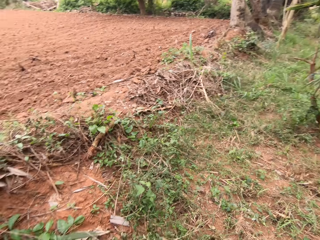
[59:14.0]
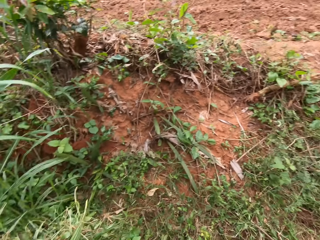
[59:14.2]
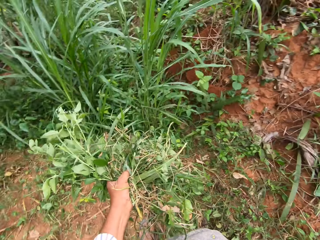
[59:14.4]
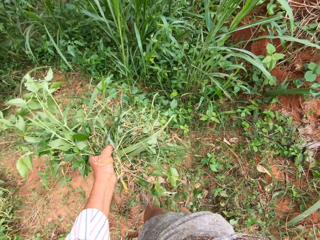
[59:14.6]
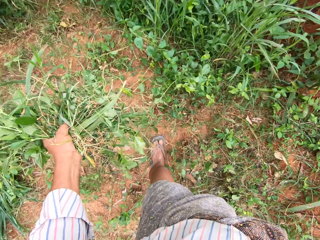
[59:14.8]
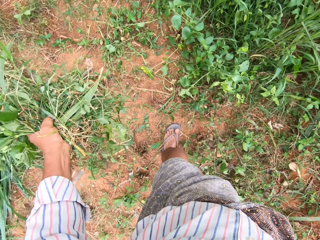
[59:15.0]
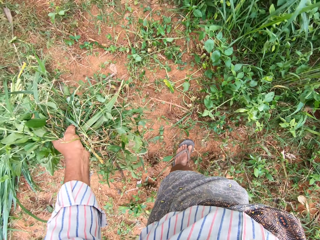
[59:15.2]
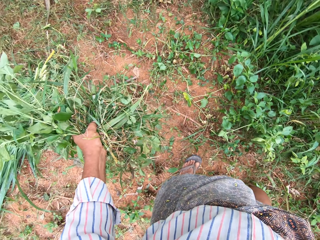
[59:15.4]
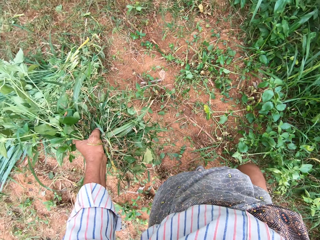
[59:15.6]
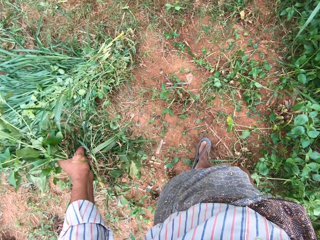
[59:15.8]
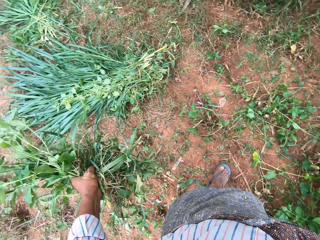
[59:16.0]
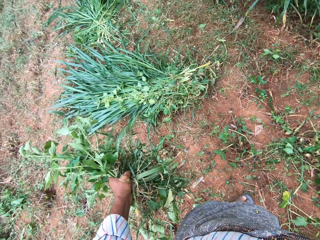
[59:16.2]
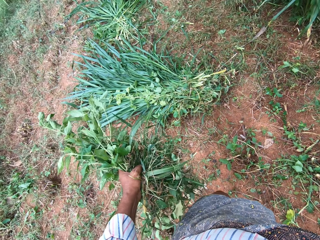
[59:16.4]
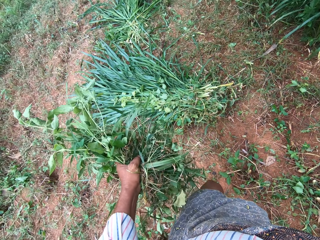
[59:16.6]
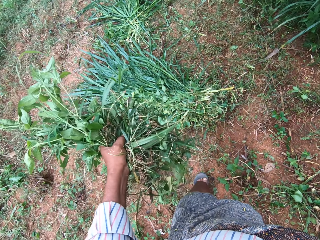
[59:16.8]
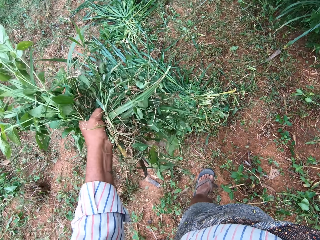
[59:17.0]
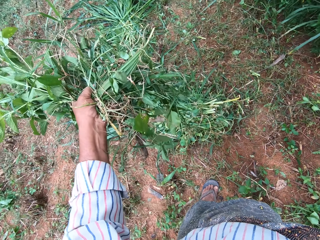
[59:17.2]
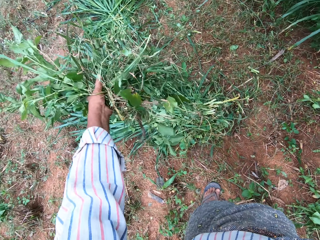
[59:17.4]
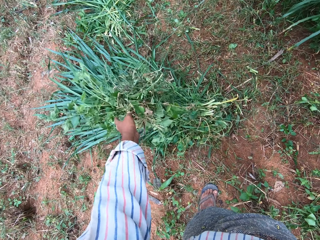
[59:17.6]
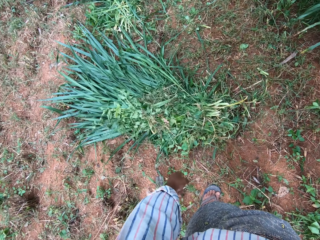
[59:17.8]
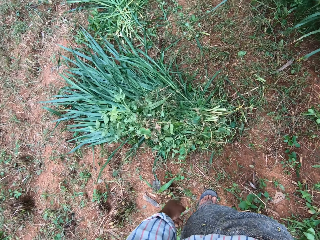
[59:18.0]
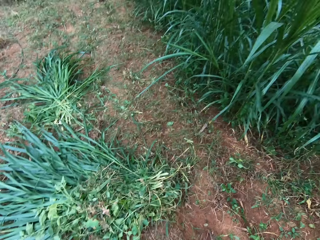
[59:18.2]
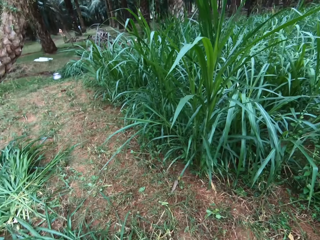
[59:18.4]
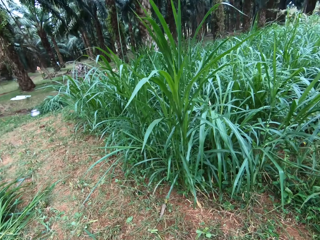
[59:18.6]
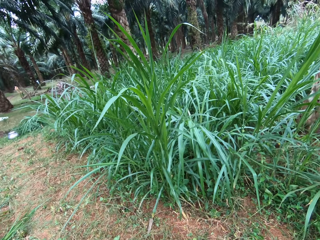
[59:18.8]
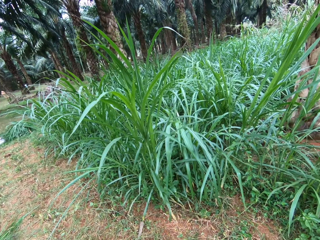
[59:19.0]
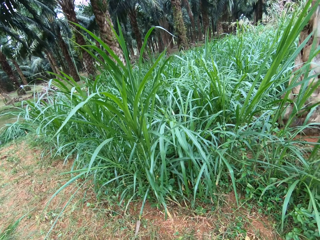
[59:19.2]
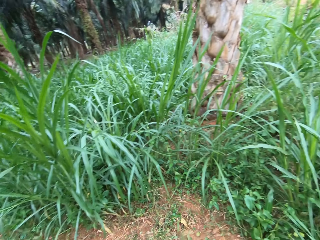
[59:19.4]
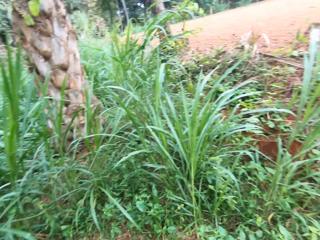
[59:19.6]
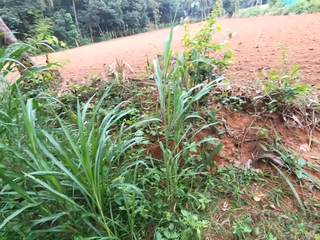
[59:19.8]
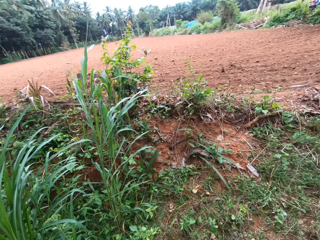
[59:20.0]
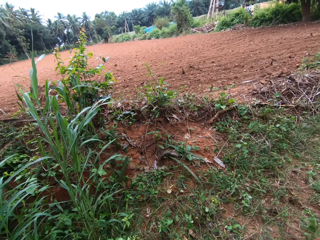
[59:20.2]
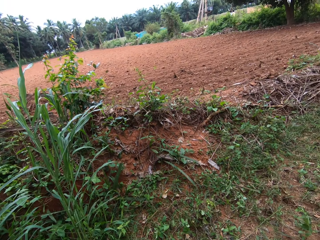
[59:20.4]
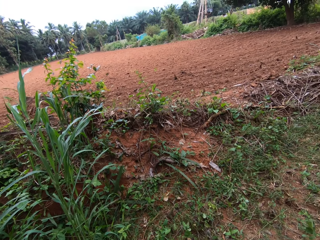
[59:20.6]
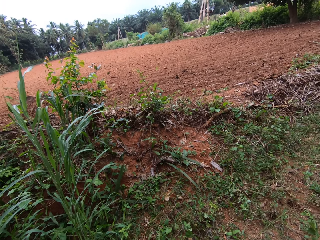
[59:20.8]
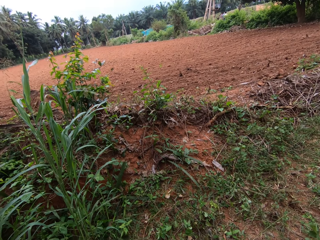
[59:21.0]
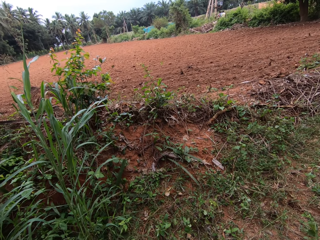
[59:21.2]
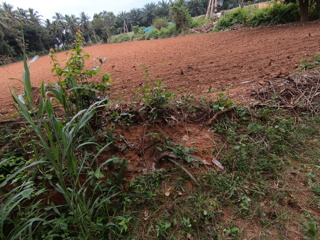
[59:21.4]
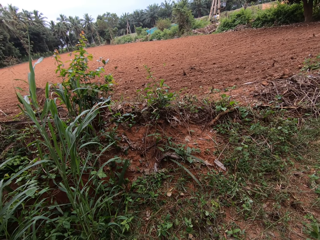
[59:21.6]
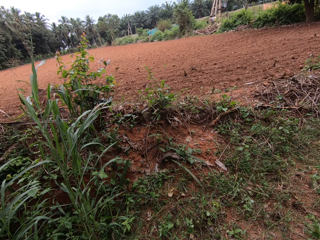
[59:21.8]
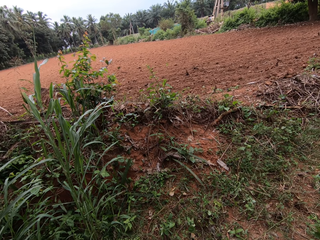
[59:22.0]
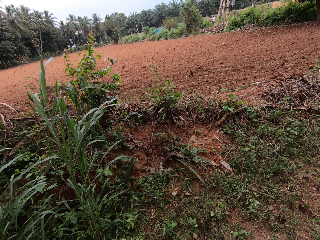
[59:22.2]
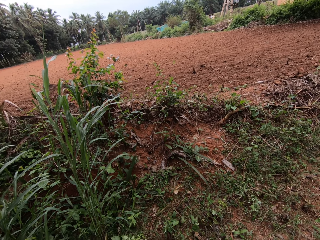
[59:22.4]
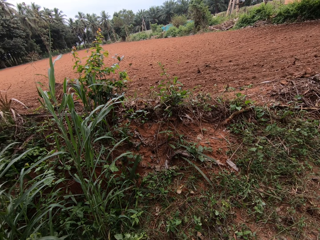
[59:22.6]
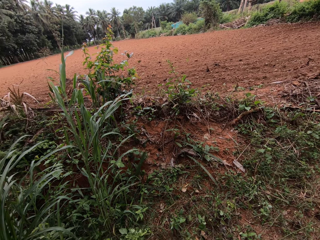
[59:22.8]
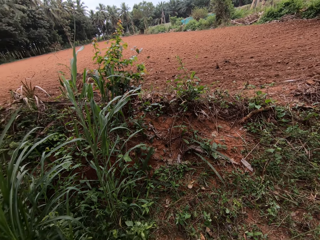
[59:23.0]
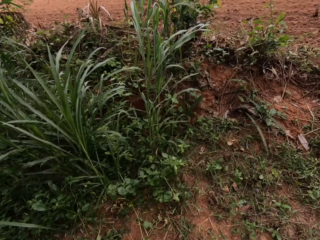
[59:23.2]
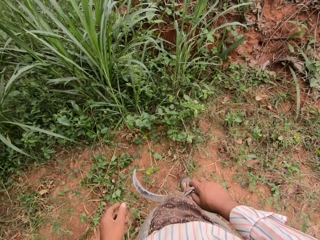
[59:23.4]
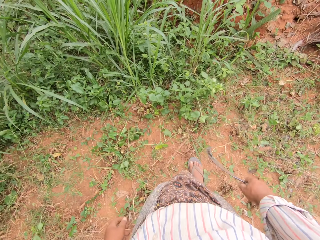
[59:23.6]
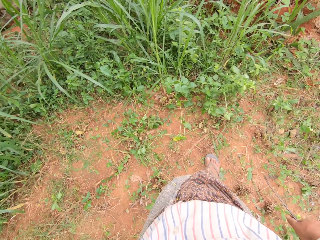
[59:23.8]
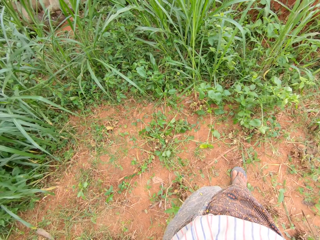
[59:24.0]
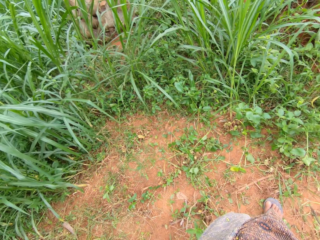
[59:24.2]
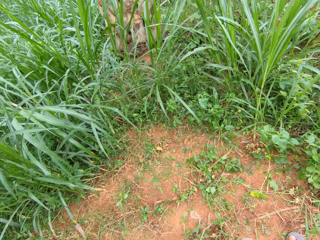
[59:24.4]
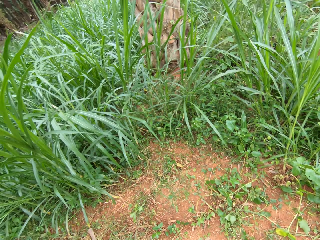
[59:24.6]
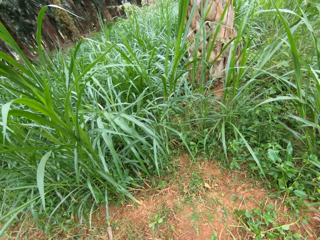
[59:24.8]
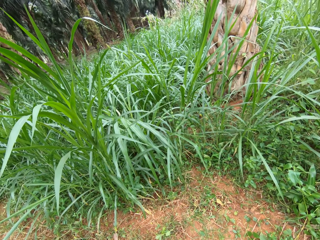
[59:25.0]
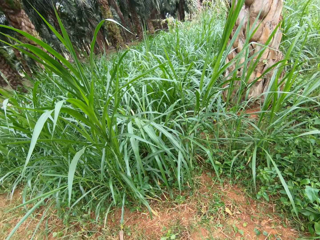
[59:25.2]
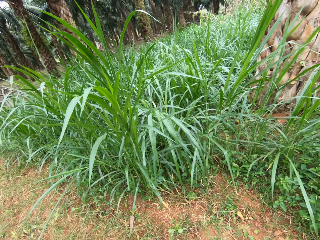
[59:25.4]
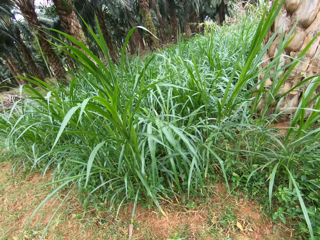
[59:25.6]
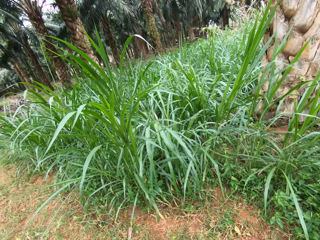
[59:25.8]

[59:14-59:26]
The camera wearer walks around the field. They drop the grasses or weeds on the ground with other grasses. They turn around the field.

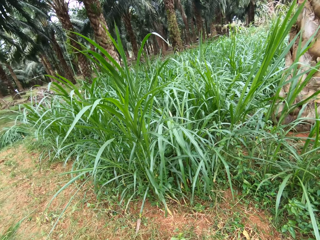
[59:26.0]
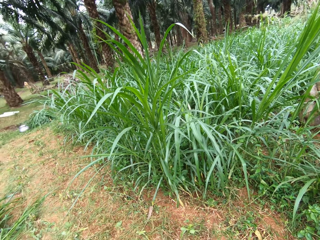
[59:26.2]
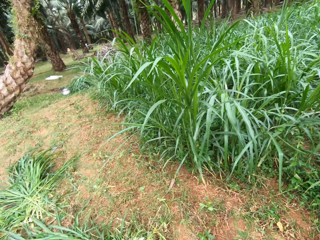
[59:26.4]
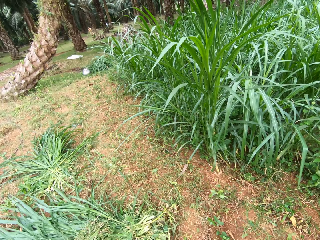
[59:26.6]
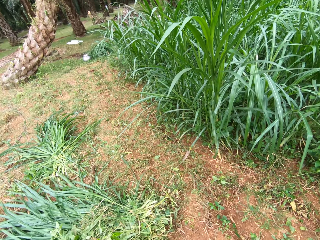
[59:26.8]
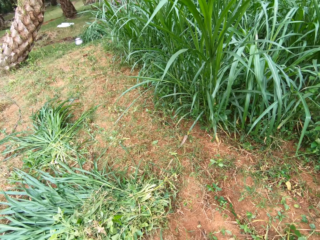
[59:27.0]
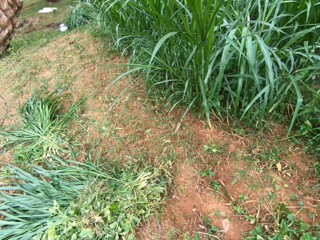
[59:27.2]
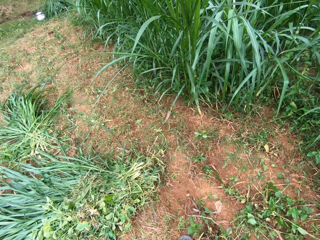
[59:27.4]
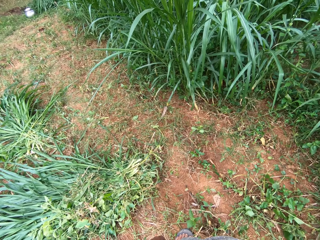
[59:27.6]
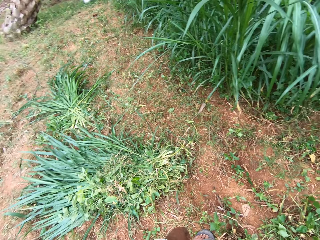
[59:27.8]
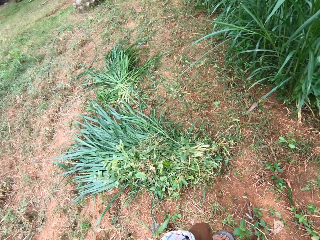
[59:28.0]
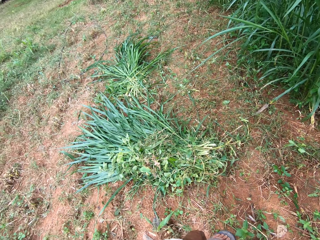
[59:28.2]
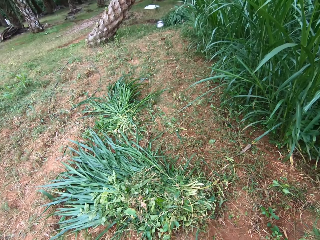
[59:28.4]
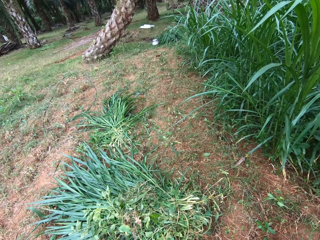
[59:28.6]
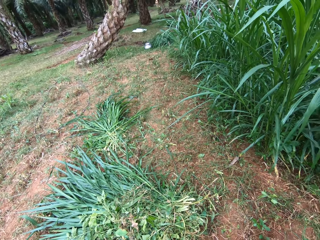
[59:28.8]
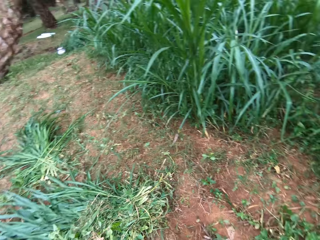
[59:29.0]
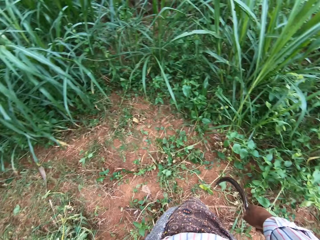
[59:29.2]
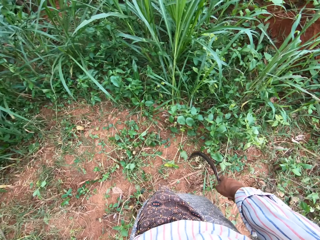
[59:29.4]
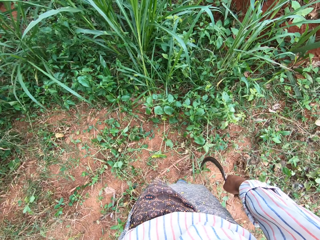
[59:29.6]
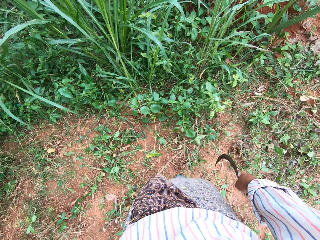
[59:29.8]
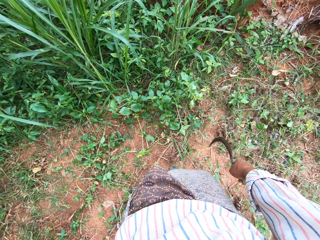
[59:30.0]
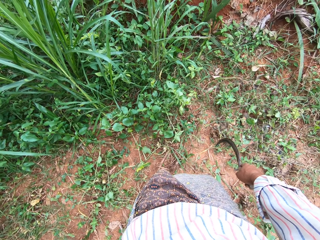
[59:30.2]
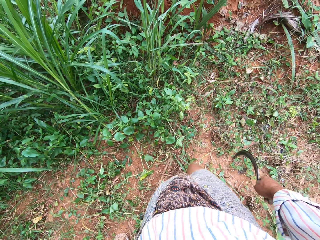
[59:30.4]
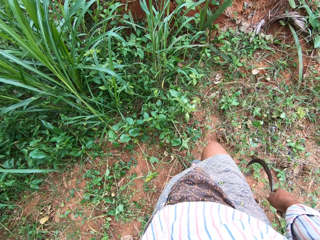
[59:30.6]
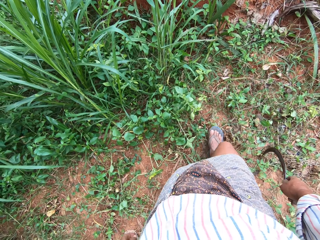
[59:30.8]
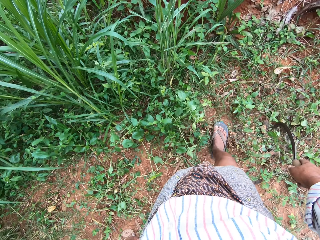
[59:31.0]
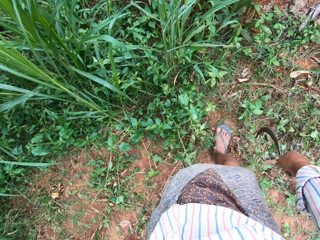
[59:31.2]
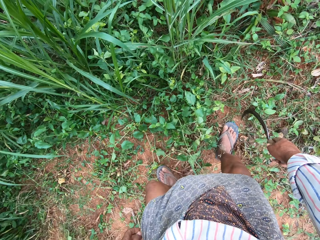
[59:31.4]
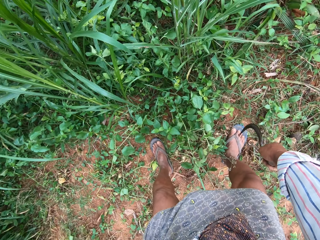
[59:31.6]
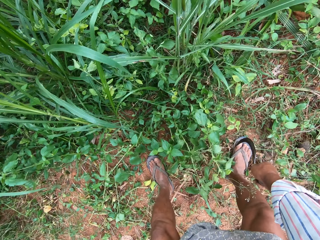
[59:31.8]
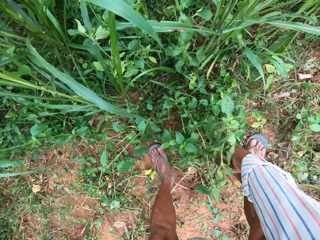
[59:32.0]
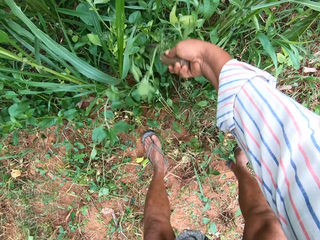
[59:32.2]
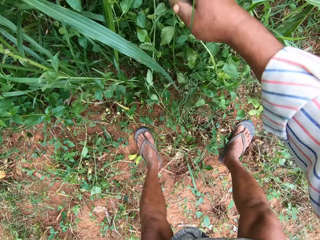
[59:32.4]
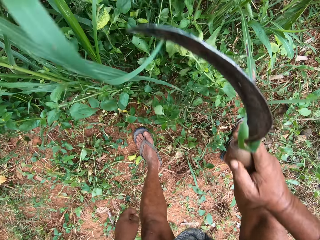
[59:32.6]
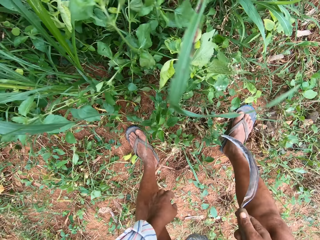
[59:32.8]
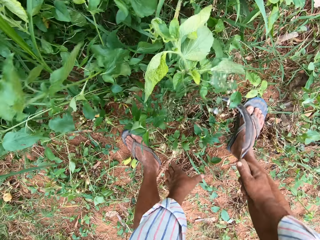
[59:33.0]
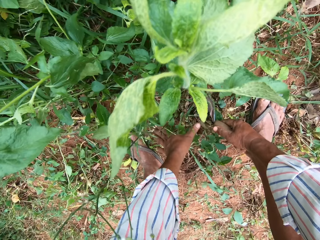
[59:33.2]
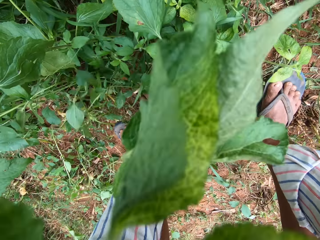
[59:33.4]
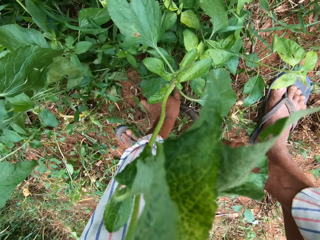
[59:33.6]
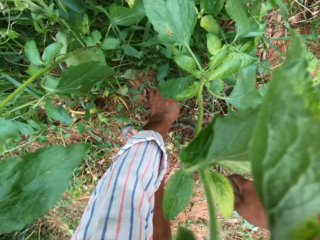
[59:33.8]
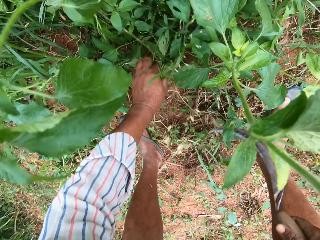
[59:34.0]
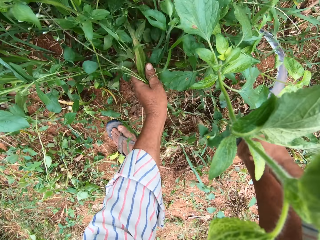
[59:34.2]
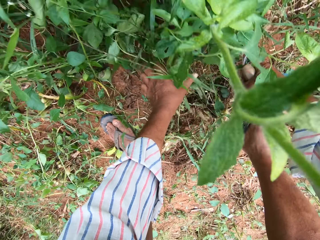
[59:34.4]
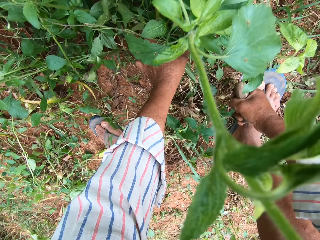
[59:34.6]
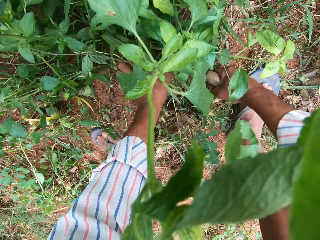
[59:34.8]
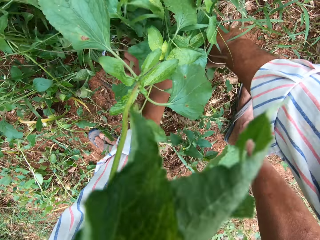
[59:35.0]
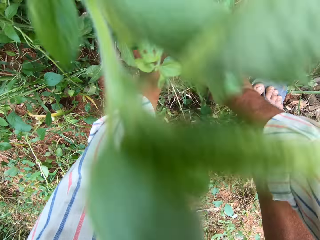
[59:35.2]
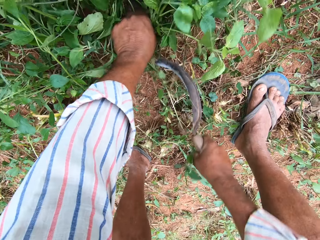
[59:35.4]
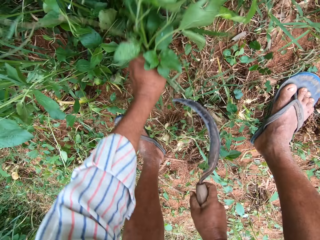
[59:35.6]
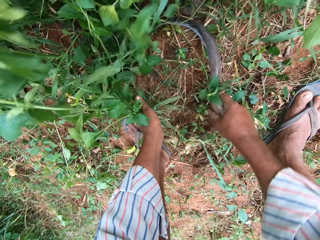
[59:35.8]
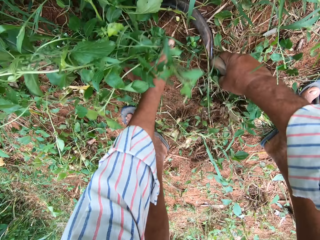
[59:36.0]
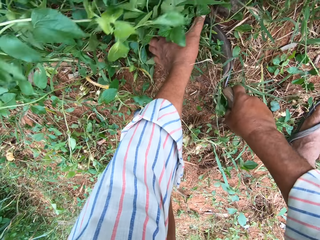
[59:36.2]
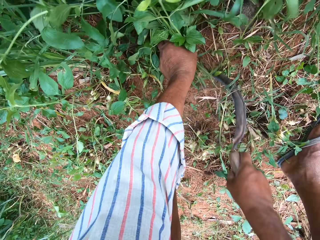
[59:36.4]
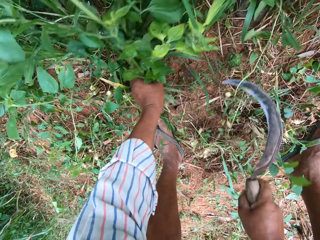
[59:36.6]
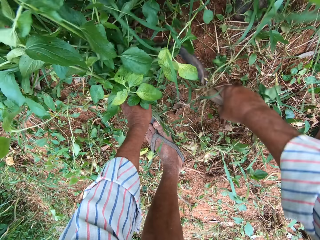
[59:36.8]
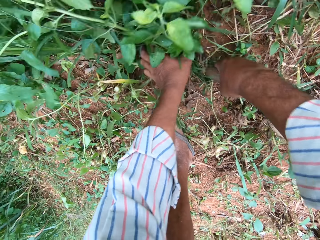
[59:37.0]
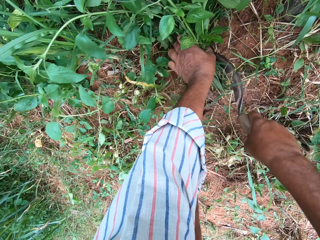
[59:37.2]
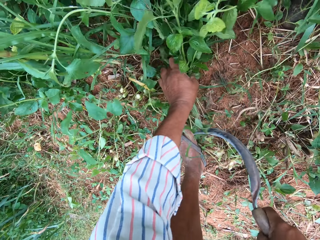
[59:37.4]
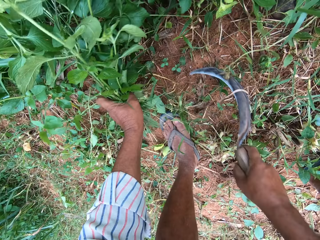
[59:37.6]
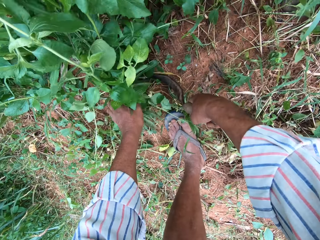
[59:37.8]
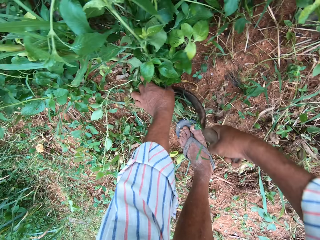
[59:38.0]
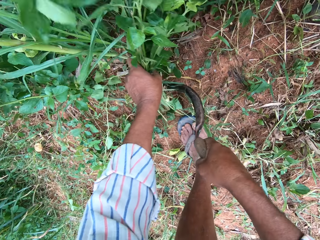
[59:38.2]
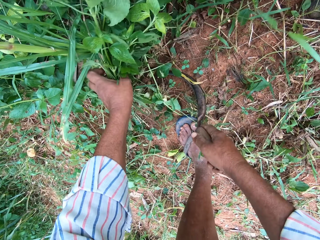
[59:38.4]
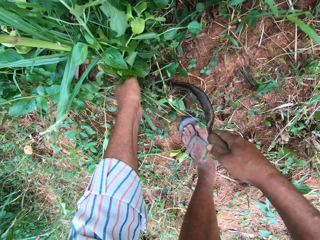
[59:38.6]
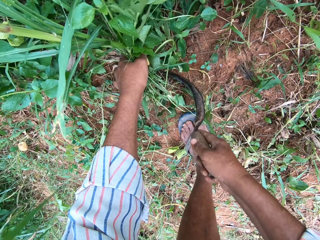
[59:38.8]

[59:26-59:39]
The camera wearer moves aside the grasses with the hand sickle. He cuts the grasses into his hand on the farm with the hand sickle.
